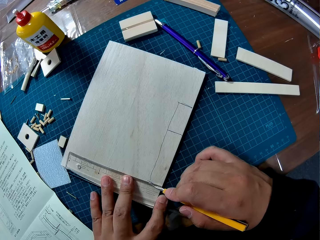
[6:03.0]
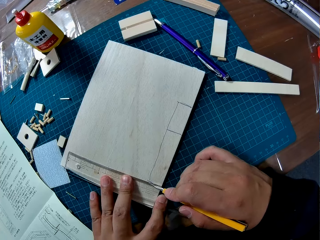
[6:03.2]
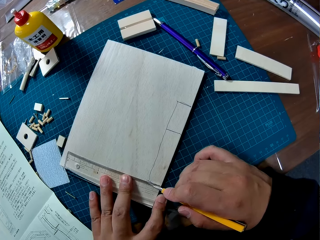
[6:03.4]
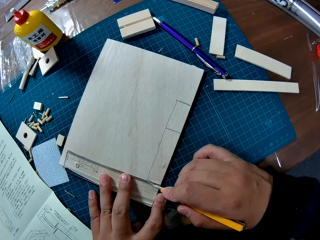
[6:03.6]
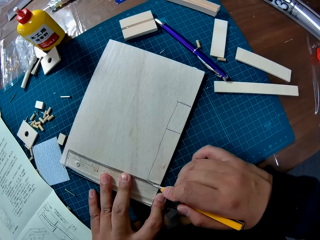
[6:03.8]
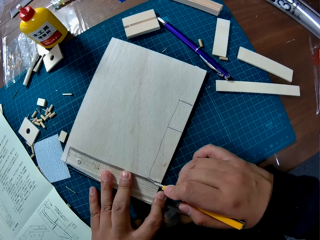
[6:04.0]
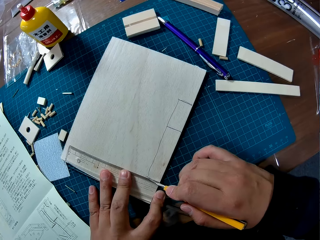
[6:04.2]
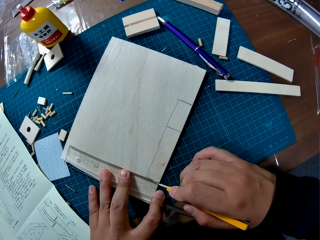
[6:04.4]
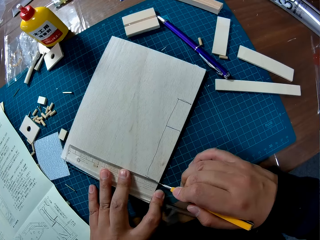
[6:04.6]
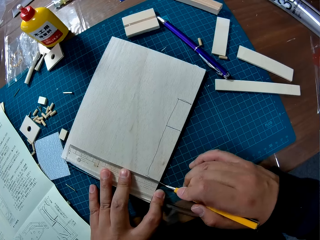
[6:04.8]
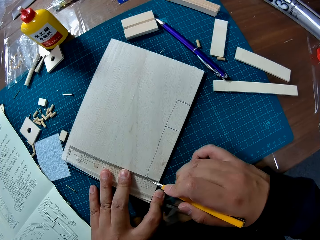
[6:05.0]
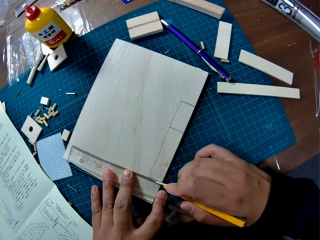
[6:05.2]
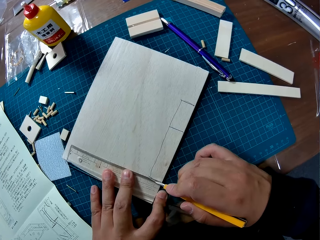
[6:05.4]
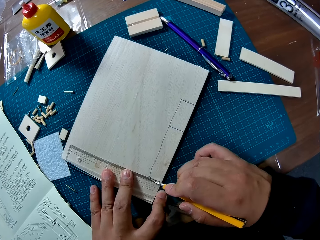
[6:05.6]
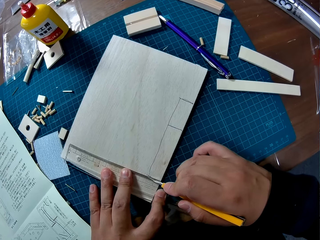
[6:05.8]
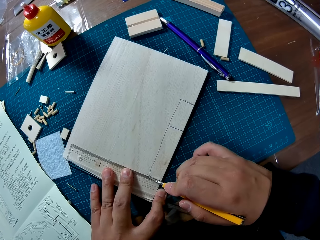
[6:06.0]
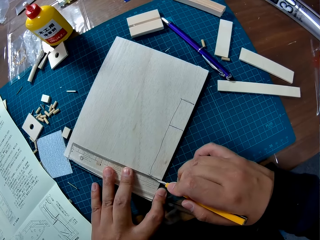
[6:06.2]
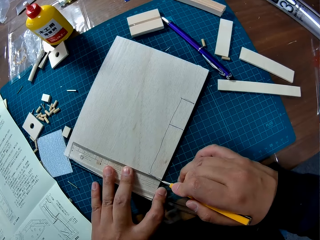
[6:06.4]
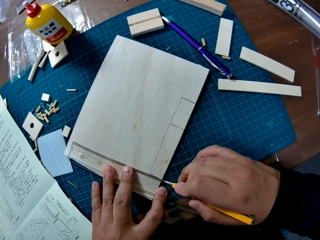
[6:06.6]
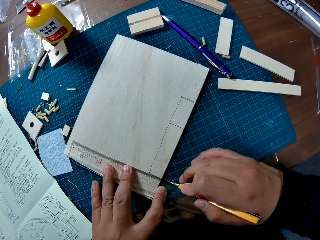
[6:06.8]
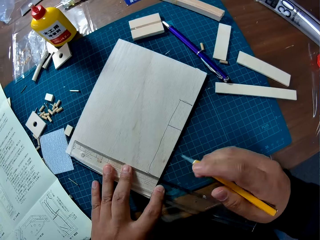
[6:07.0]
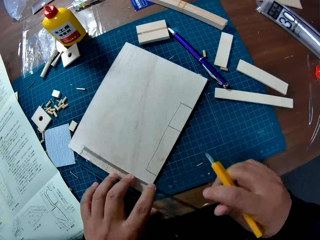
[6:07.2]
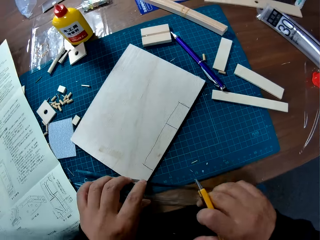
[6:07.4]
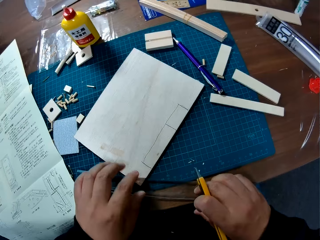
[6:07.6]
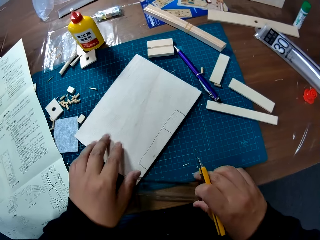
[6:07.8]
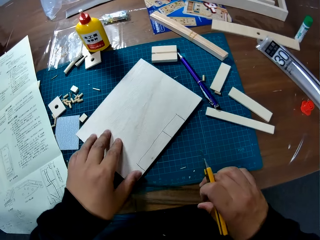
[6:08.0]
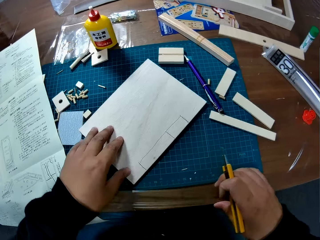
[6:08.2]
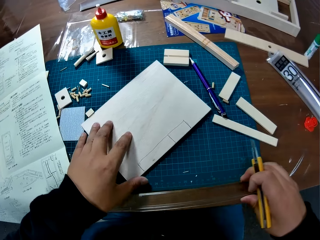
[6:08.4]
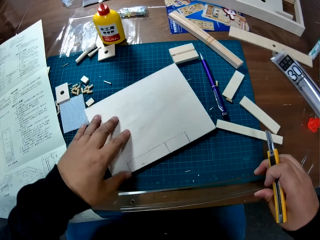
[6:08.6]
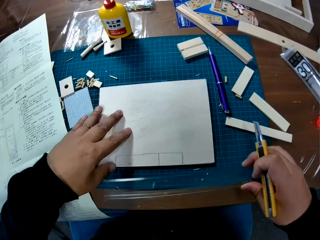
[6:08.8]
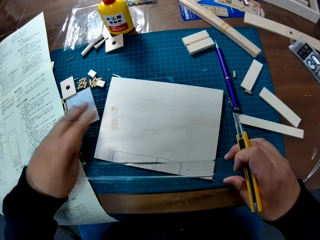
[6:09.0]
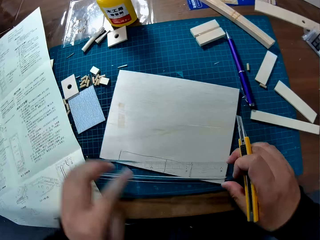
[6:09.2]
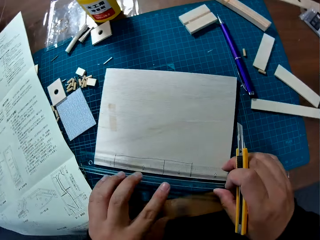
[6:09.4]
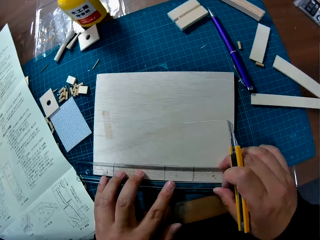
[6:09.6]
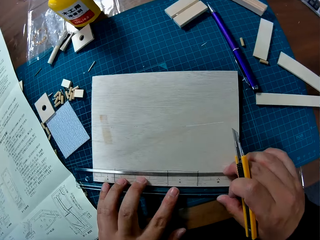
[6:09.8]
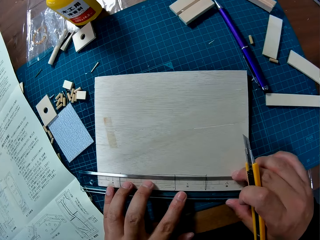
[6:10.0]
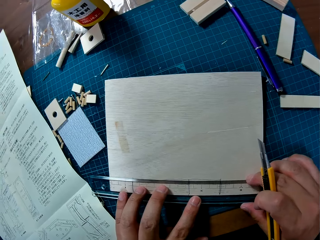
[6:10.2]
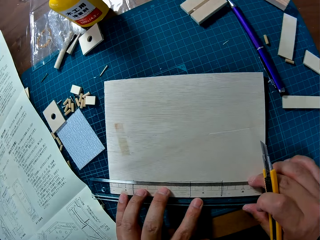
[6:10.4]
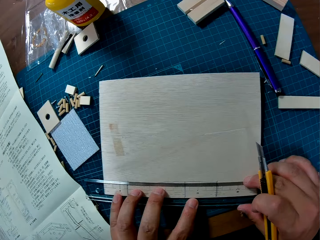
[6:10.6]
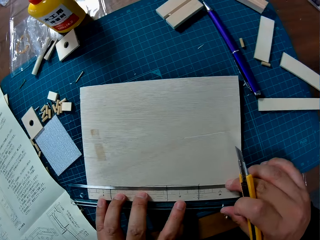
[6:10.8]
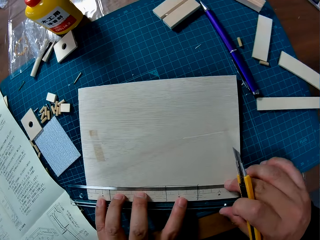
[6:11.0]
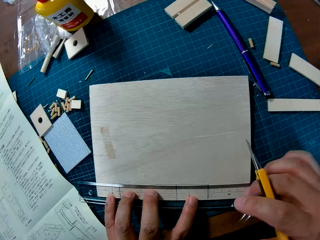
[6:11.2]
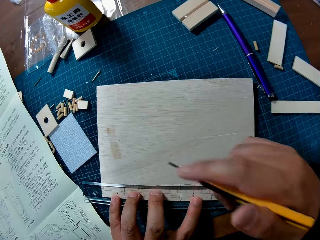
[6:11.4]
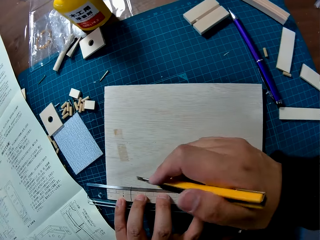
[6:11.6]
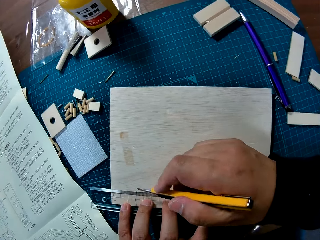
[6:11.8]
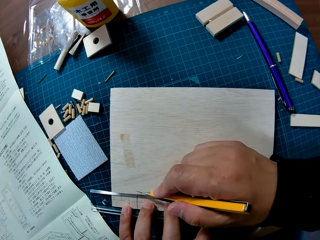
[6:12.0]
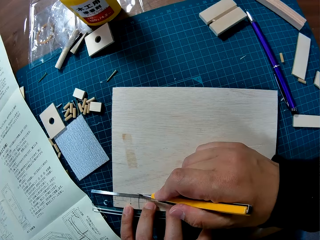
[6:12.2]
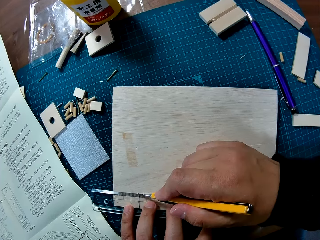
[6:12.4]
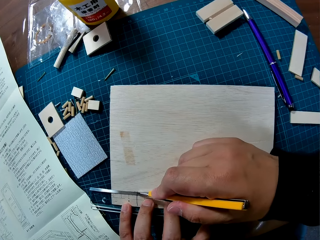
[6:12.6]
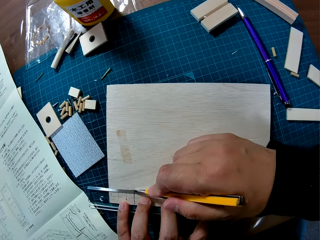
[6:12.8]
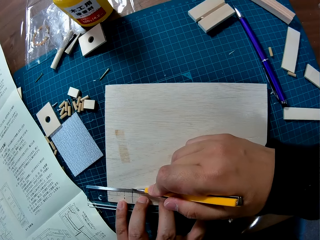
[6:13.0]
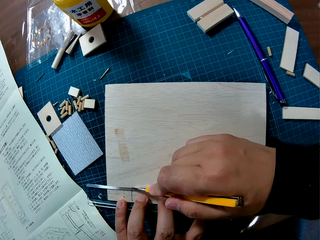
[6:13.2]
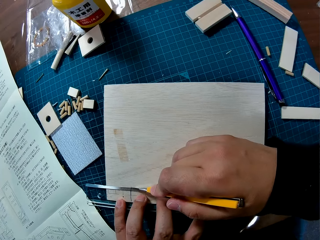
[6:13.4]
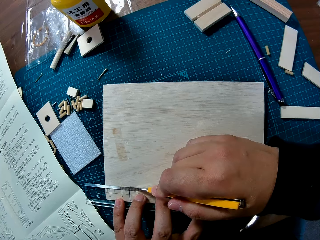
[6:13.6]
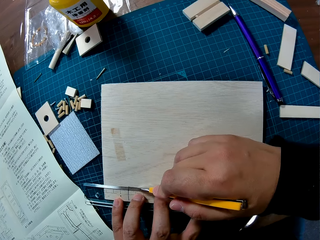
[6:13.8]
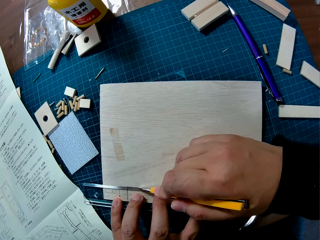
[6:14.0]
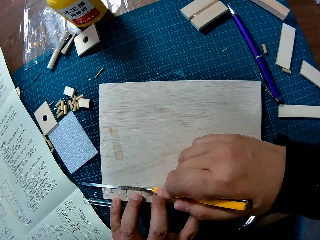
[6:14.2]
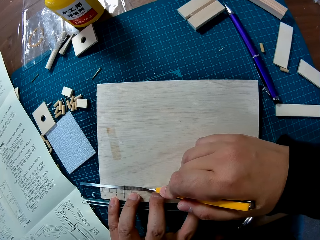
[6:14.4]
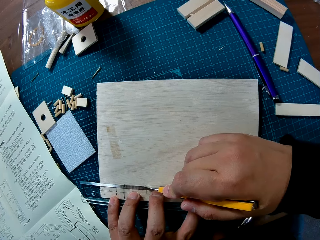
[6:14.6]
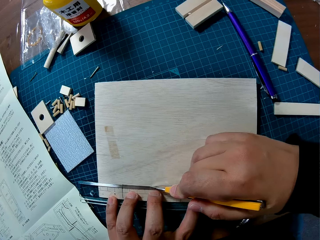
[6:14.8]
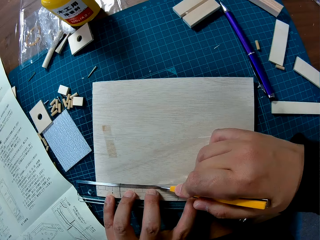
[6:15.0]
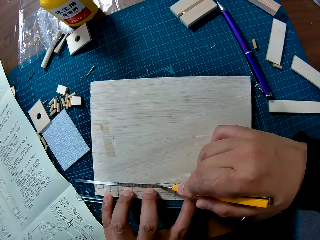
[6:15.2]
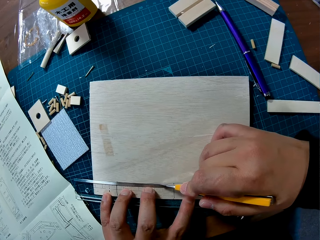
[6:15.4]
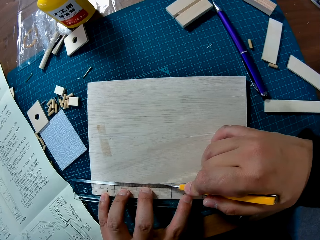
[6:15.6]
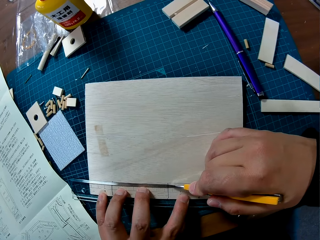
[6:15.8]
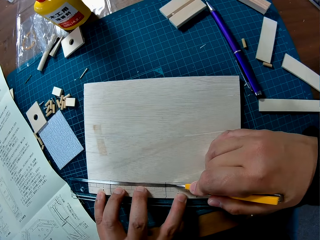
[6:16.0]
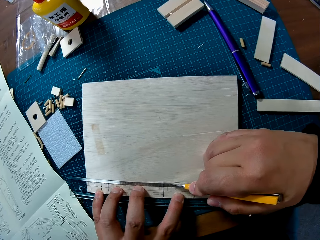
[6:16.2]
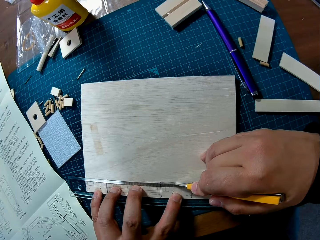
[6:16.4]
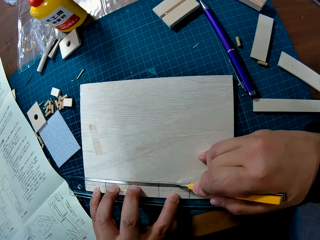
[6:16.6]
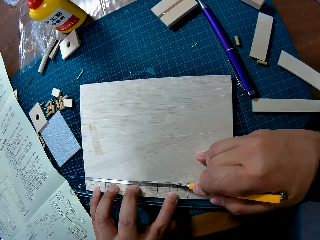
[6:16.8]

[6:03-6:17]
The camera wearer cuts the sheet with the trim knife by the ruler. They place the ruler on the long line on the sheet. They cut the wood sheet with the trim knife.

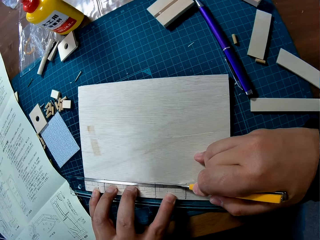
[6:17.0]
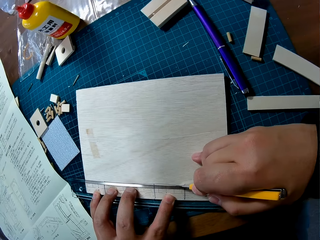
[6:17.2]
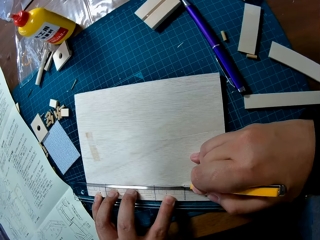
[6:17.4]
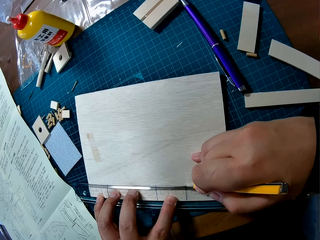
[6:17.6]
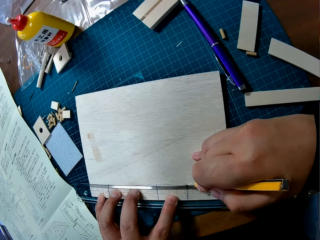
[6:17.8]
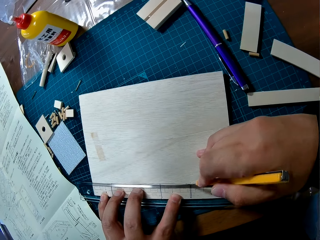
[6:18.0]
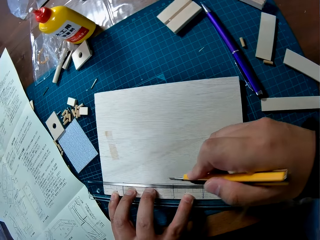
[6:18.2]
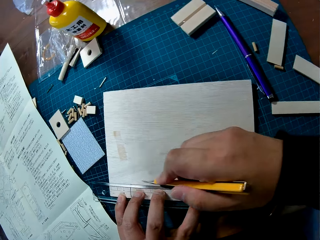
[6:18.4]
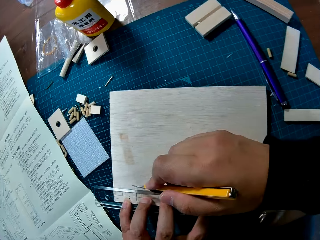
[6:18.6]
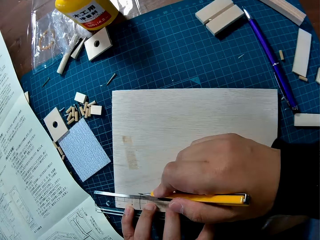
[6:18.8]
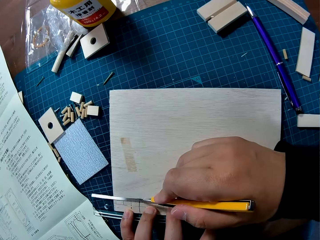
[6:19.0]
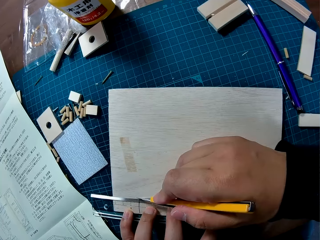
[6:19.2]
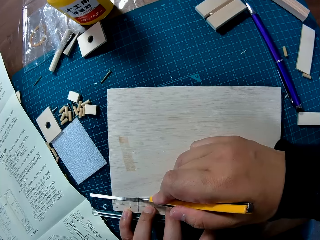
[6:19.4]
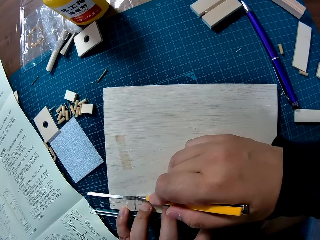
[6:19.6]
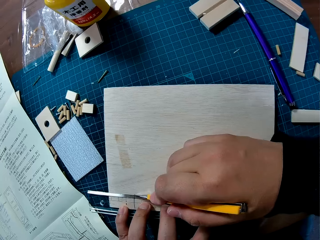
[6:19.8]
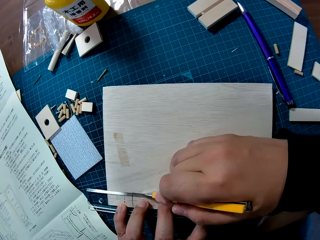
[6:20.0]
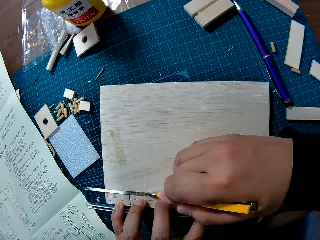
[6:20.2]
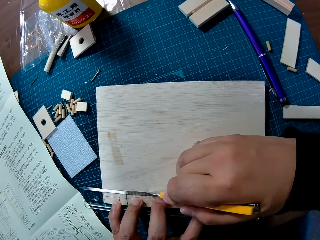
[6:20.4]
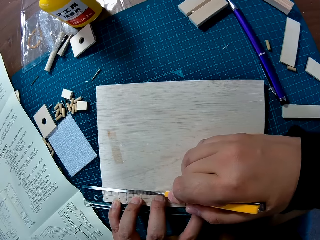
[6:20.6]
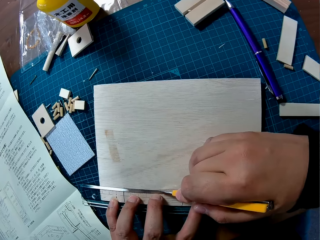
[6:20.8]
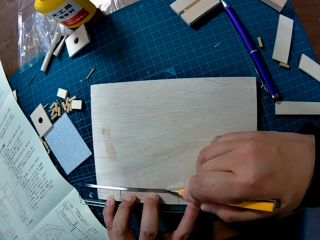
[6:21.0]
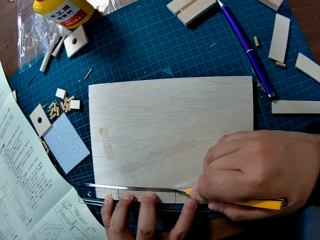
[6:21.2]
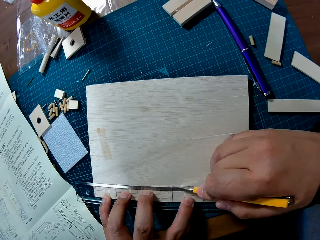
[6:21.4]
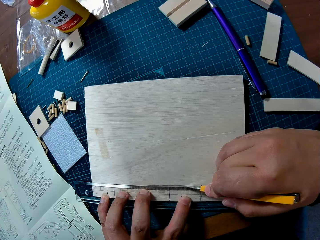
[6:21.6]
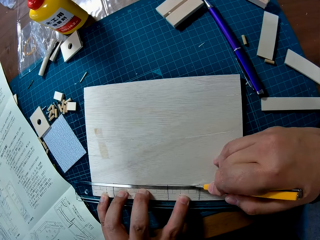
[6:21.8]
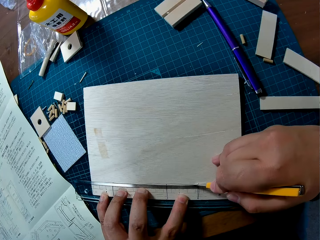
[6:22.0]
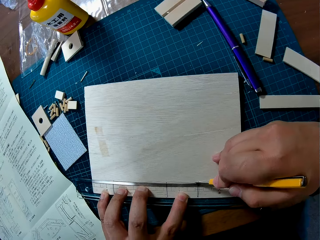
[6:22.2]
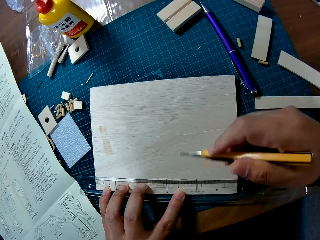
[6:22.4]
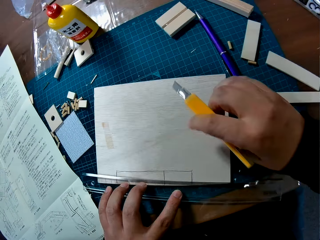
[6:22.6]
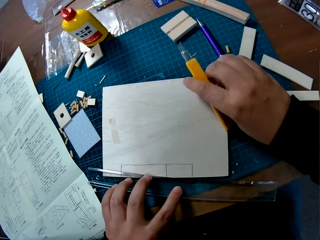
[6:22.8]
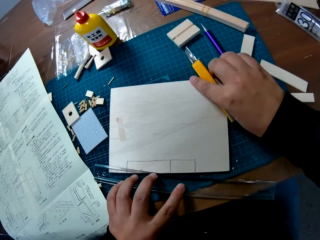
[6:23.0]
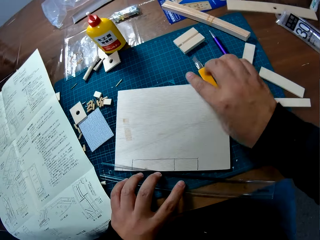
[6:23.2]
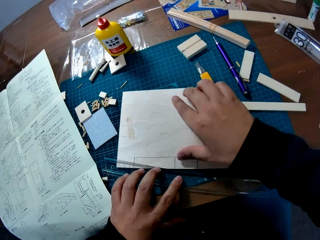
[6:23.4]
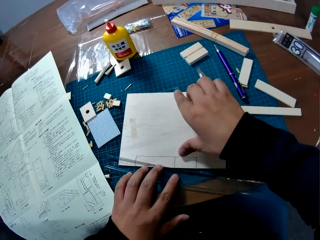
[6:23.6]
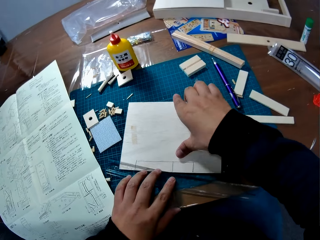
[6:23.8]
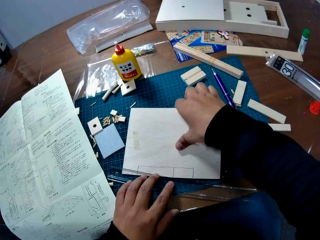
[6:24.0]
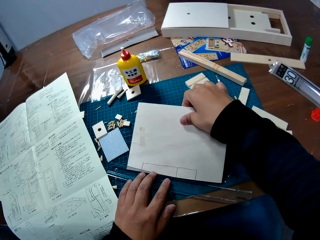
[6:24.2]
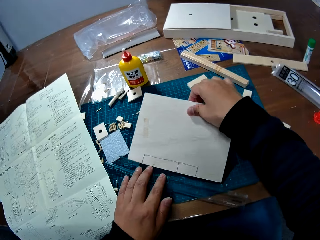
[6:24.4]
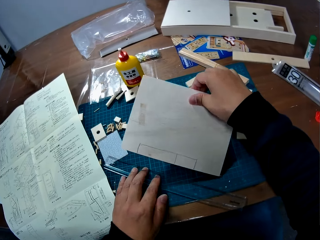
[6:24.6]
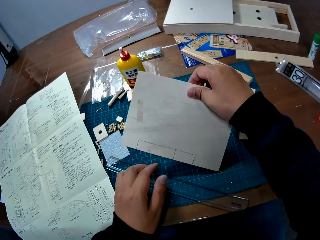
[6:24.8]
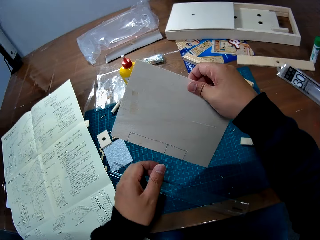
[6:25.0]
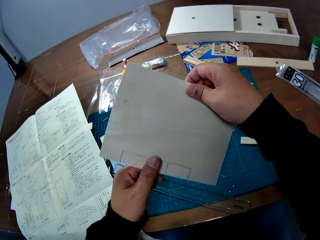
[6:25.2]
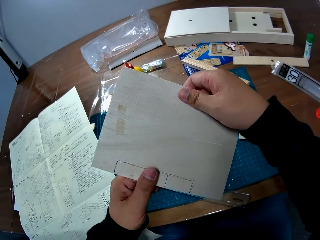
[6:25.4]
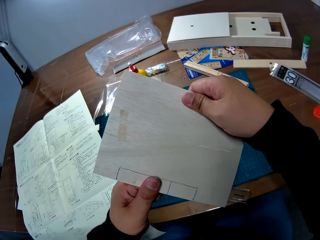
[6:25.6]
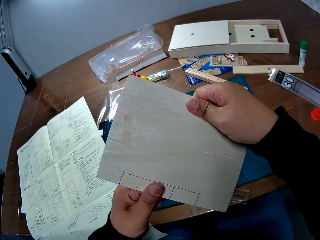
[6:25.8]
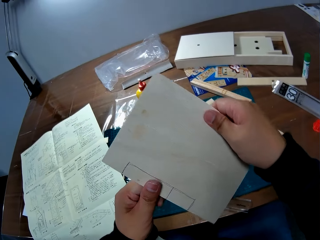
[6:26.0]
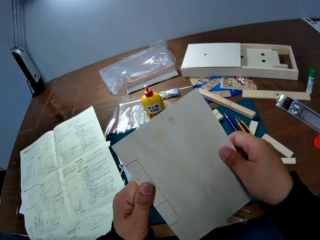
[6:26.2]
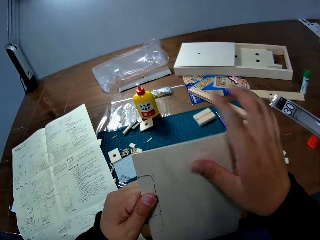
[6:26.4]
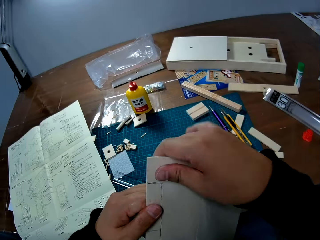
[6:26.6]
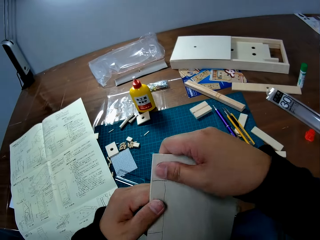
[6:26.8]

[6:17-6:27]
The camera wearer places the craft knife and ruler on the mat. They pick up the wood sheet from the table.
